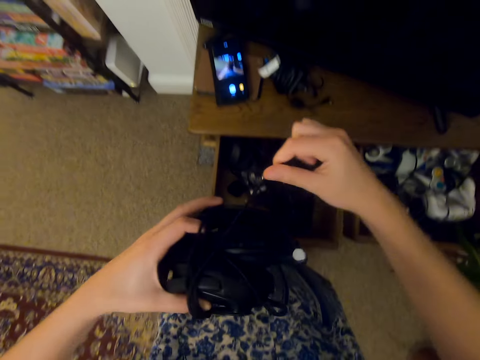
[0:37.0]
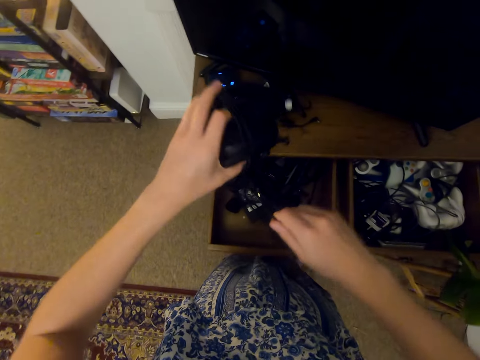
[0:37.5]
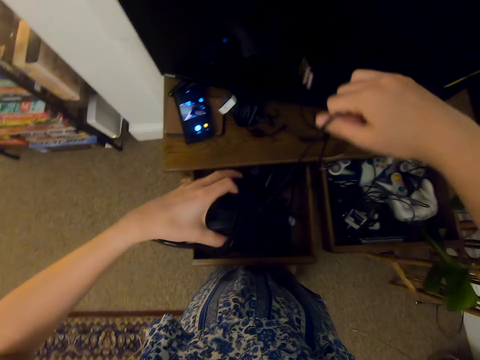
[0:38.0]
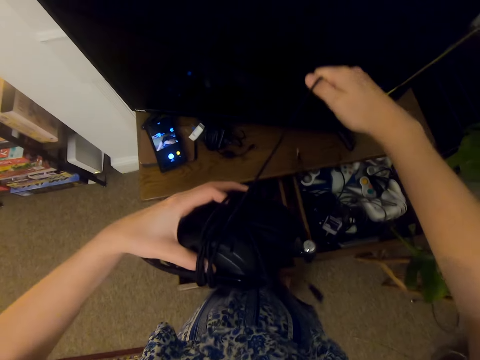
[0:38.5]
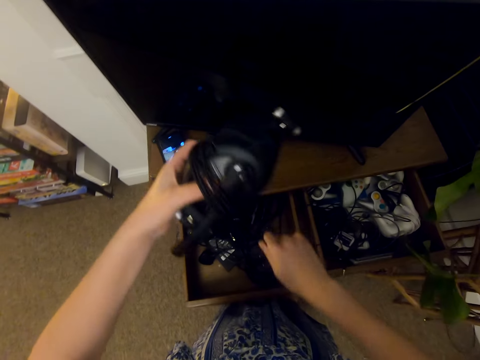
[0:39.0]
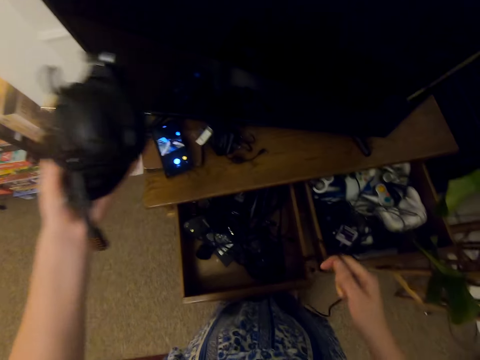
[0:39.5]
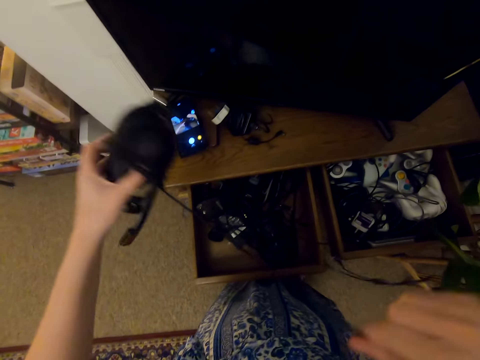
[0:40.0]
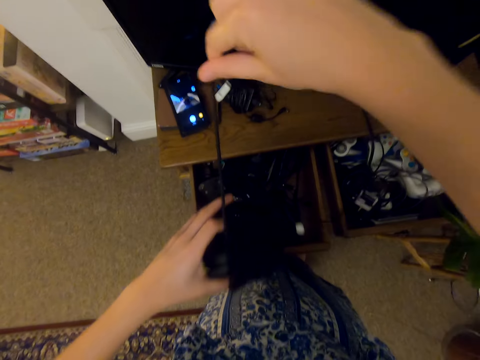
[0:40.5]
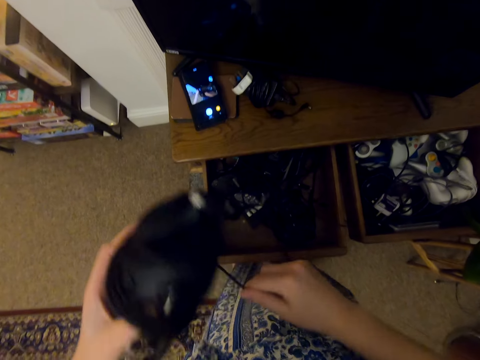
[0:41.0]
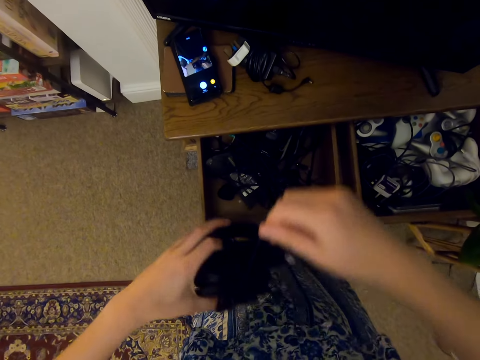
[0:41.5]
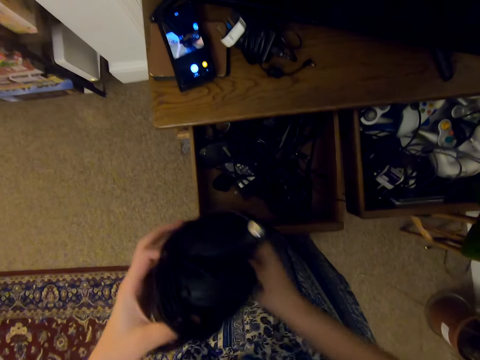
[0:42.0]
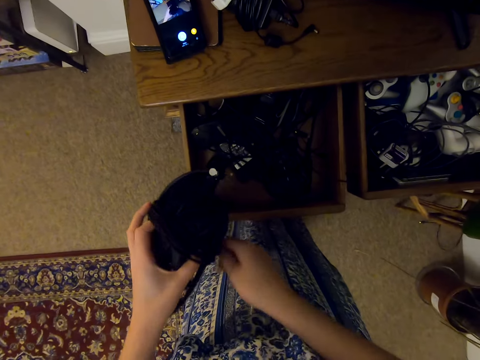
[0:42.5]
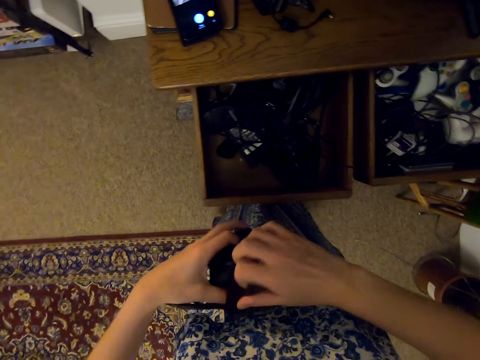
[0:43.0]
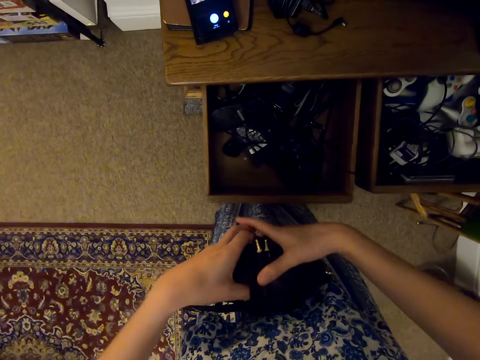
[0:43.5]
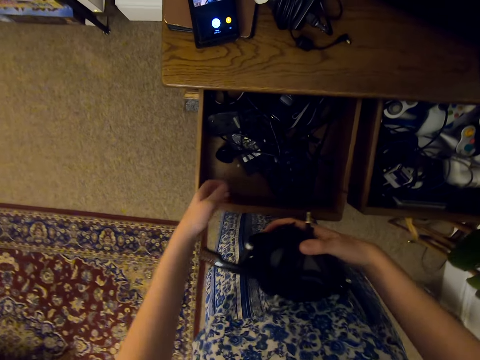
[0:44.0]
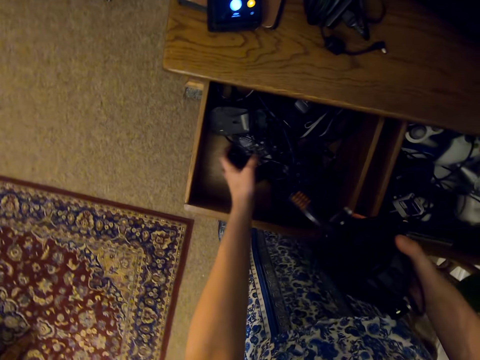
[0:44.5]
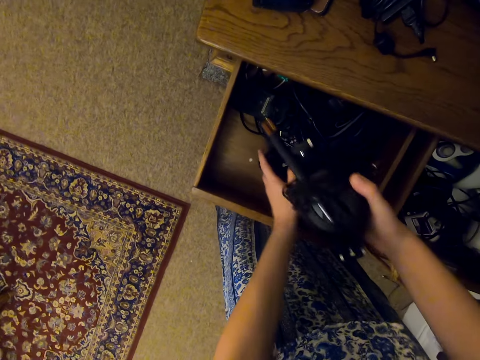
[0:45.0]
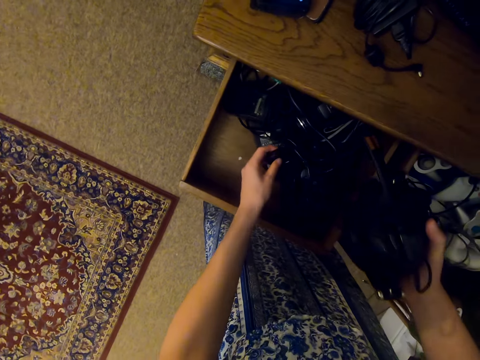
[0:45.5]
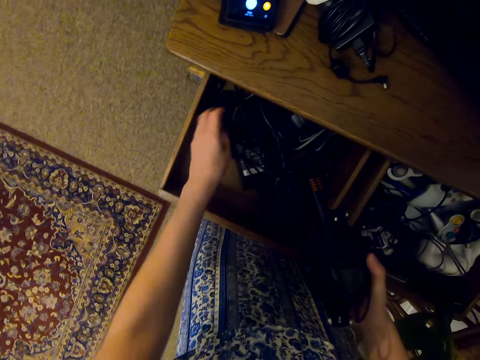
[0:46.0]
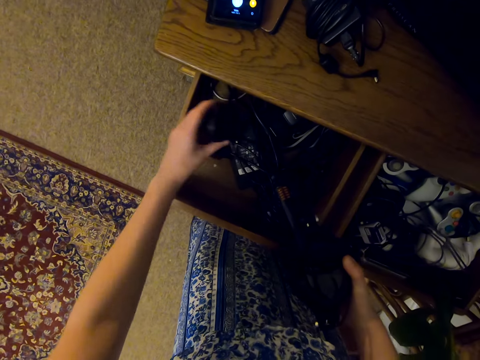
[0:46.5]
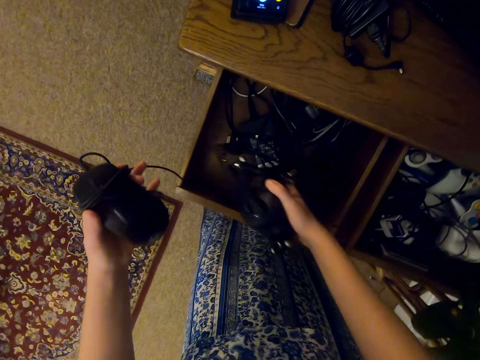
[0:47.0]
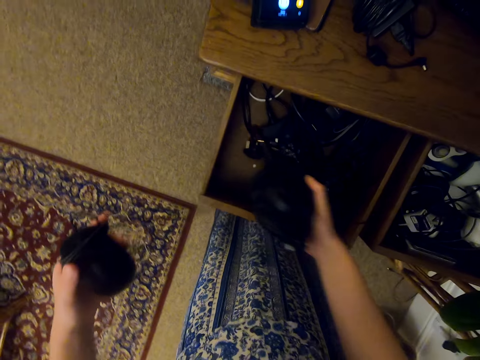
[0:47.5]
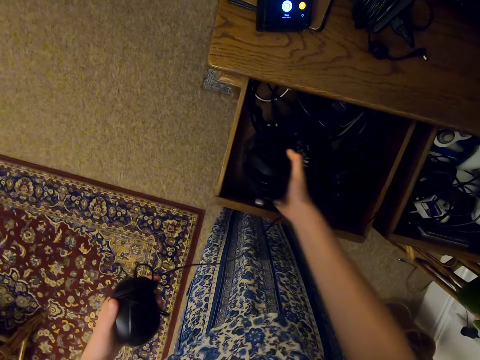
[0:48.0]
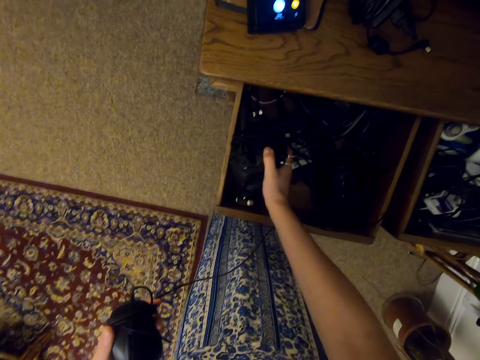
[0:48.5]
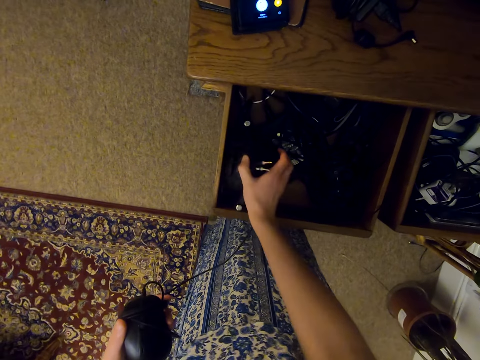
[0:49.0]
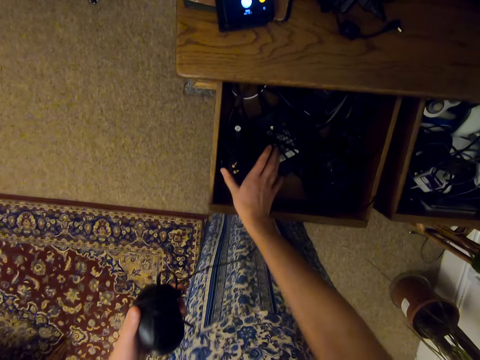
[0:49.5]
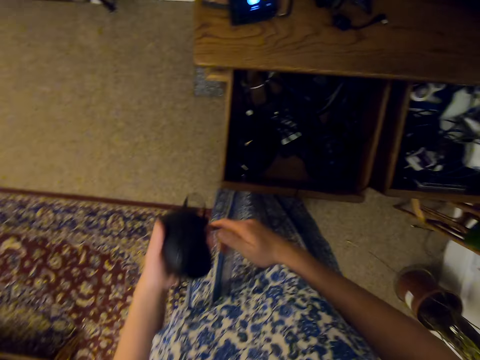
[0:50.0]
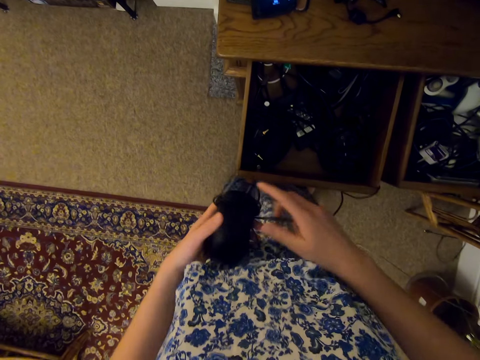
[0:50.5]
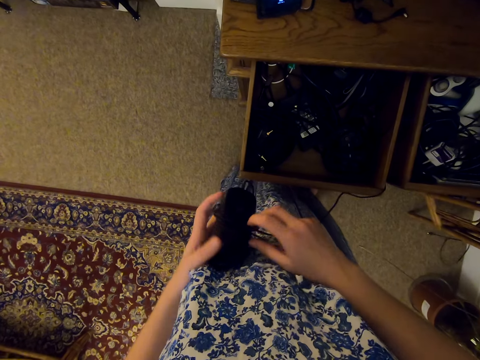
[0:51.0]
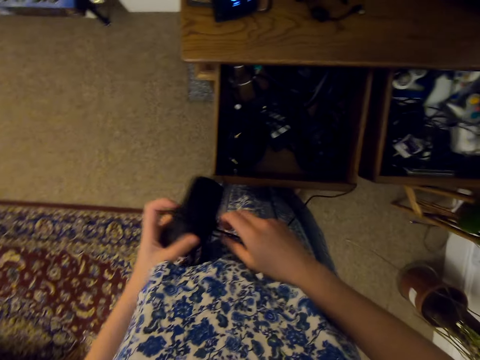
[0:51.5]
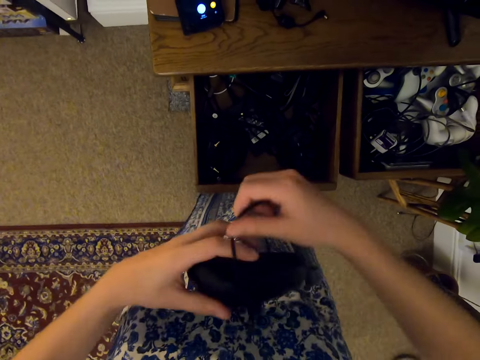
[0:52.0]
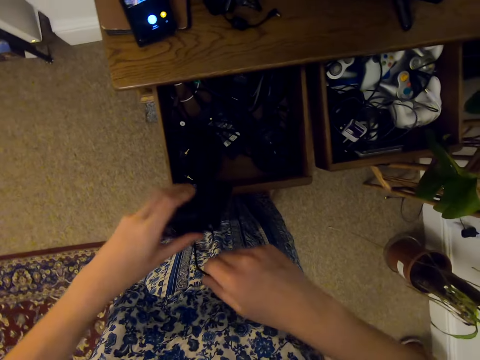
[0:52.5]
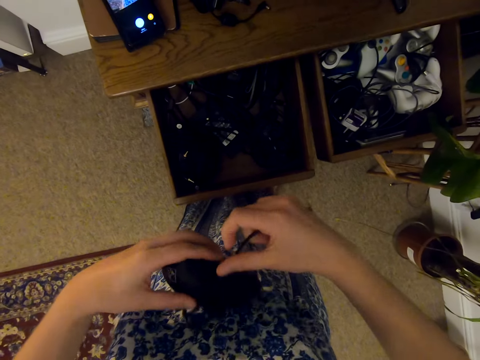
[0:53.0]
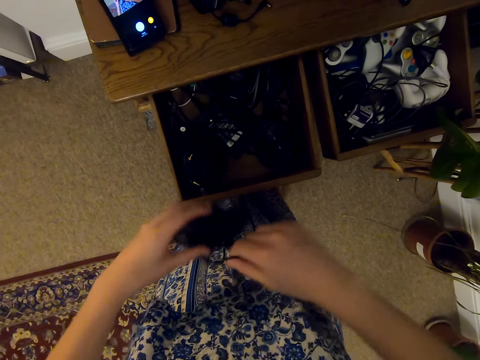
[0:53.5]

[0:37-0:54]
The camera wearer pulls her hand off the headphones. She pushes the chargers aside. She picks up a mouse. She puts the headphones in the drawer. She pulls a cable. She rolls the cable around the mouse.

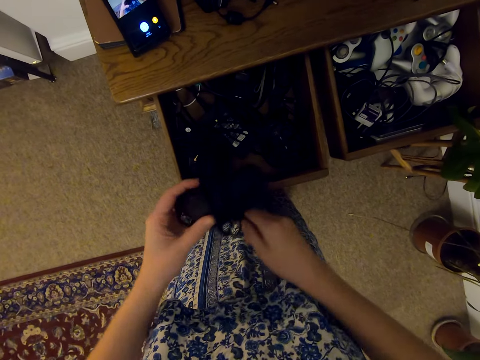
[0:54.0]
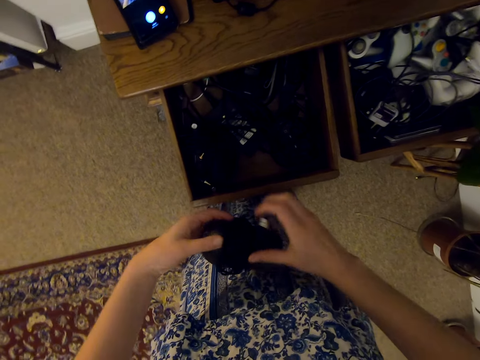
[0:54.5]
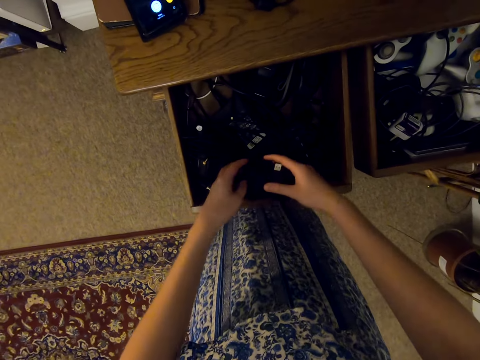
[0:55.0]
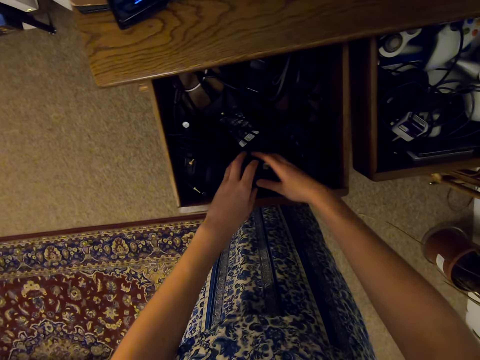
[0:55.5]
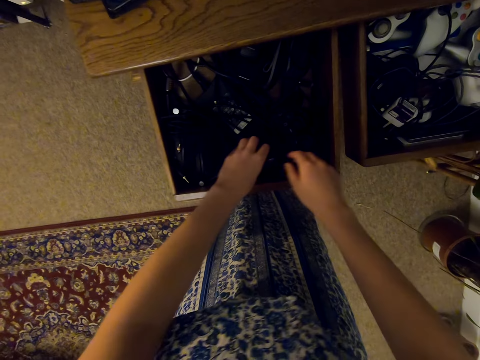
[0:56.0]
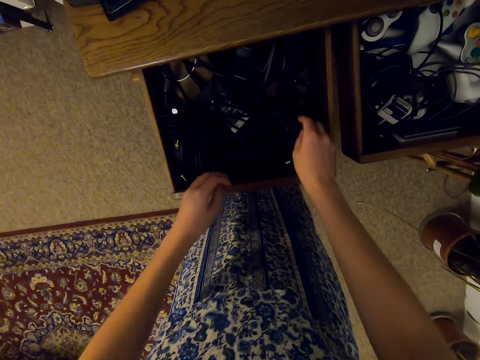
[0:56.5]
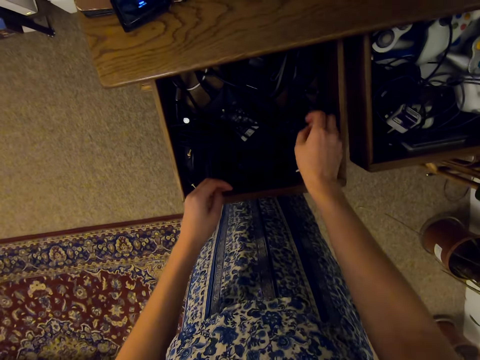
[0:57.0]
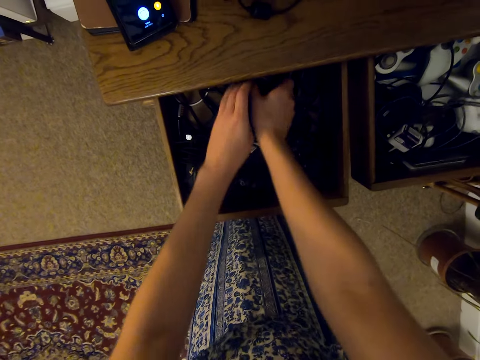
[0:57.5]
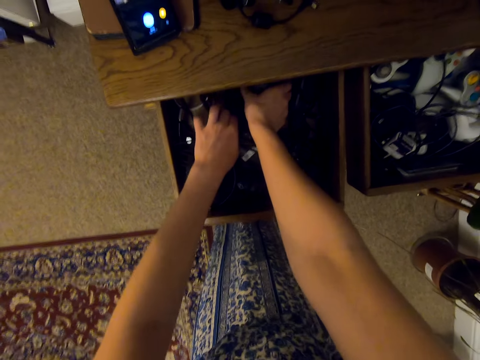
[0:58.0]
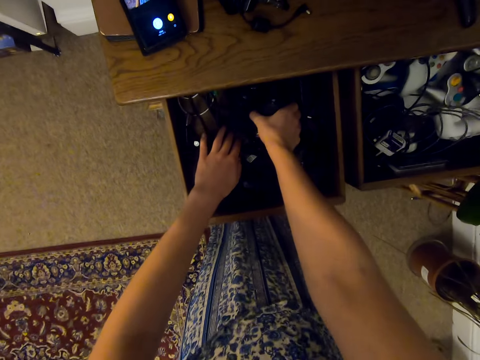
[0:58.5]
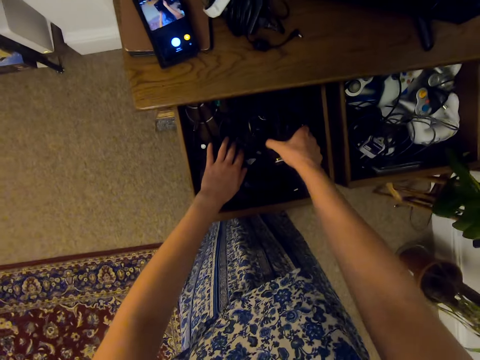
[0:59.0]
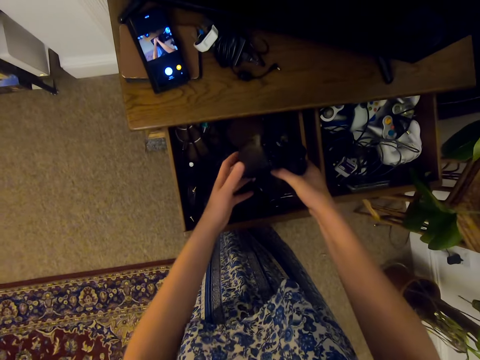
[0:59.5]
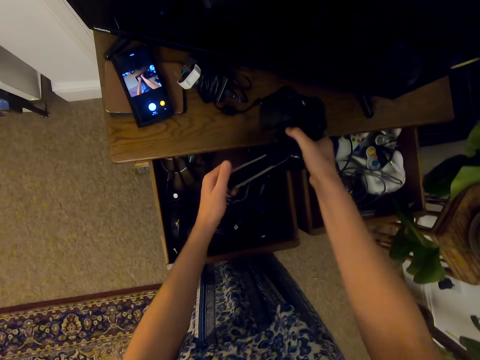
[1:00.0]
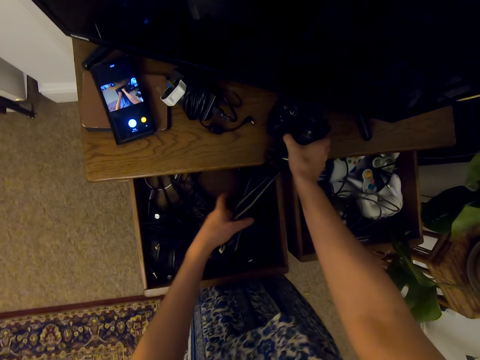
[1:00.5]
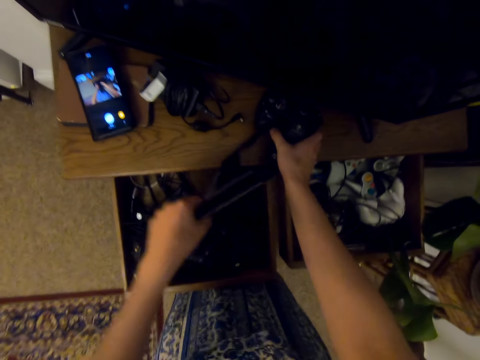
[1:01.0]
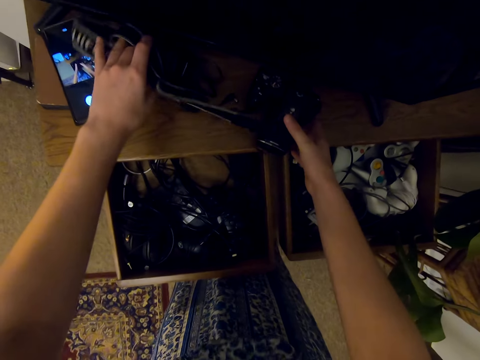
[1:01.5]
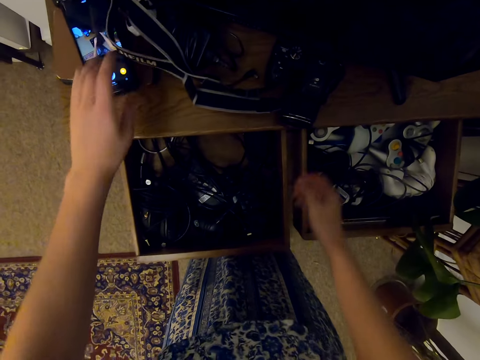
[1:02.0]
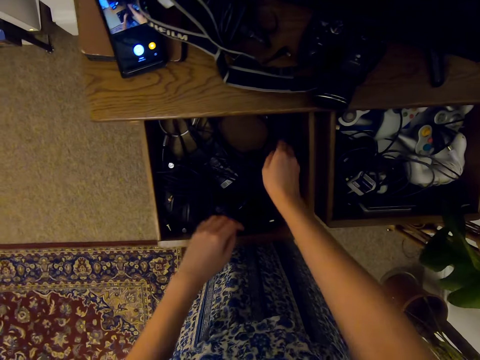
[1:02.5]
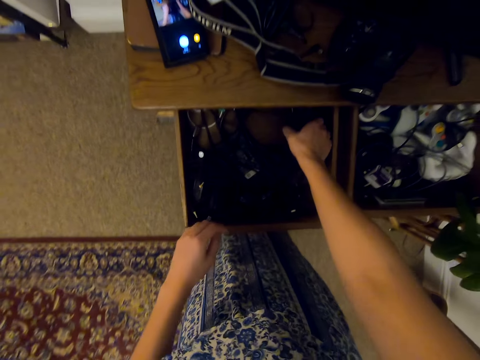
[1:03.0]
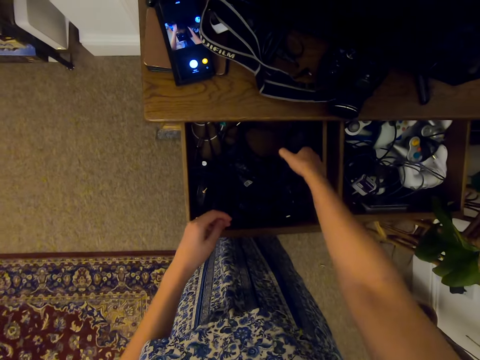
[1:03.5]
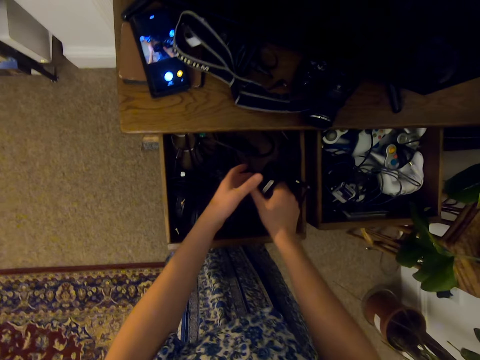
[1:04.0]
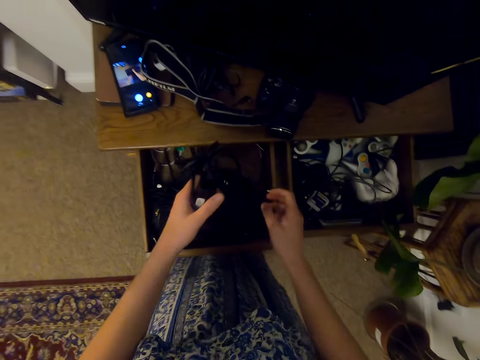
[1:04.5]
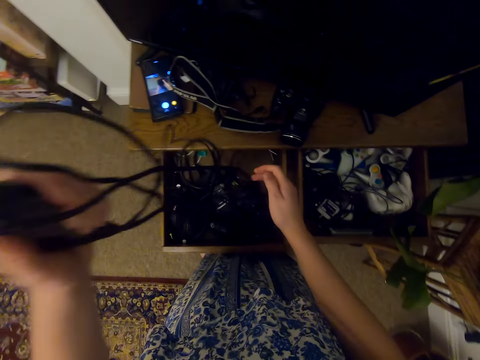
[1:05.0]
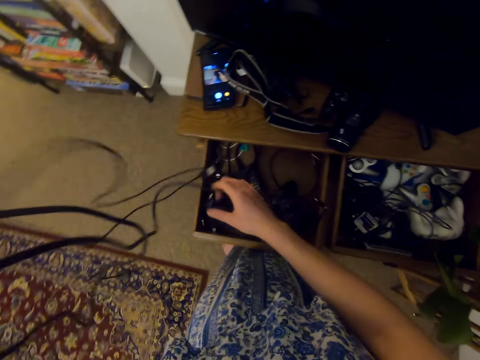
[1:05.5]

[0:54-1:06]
The camera wearer rolls the mouse on the drawer. They pick up a camera. They pull the camera string. They put the camera on the table. They align the camera string. They pick up a charger.
